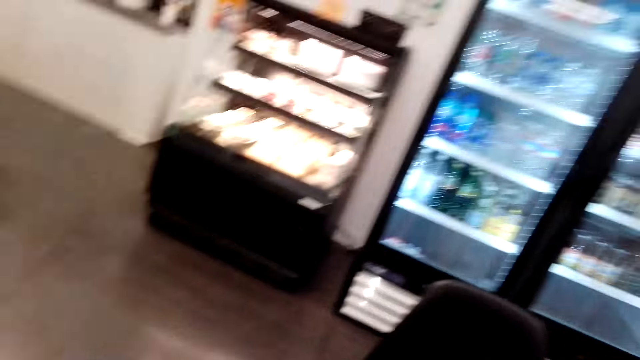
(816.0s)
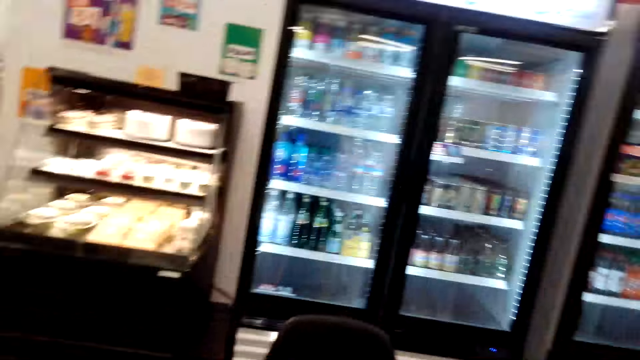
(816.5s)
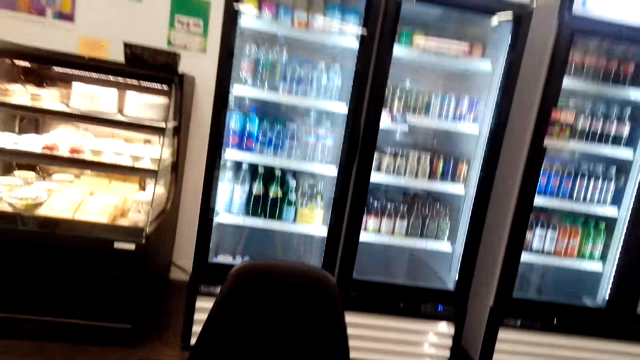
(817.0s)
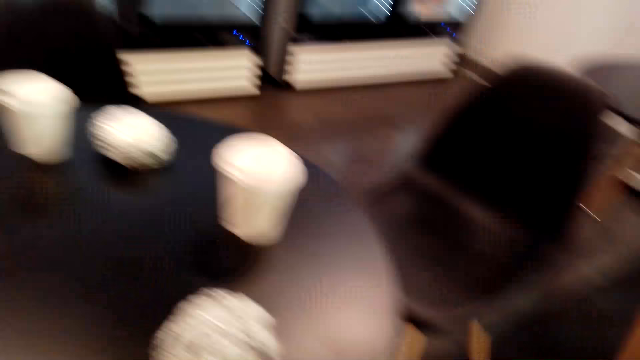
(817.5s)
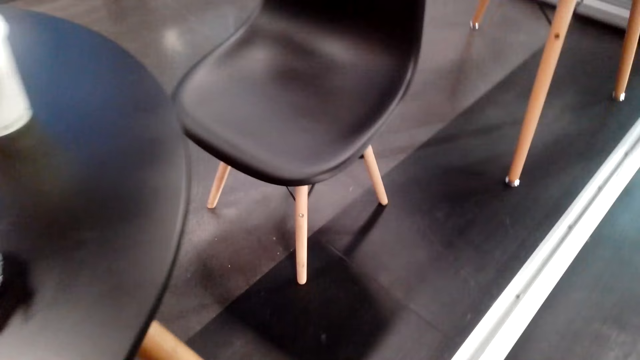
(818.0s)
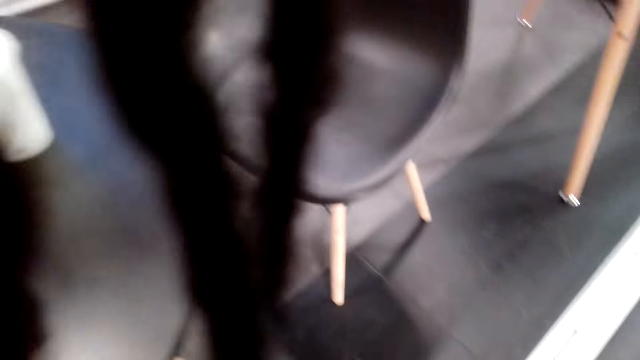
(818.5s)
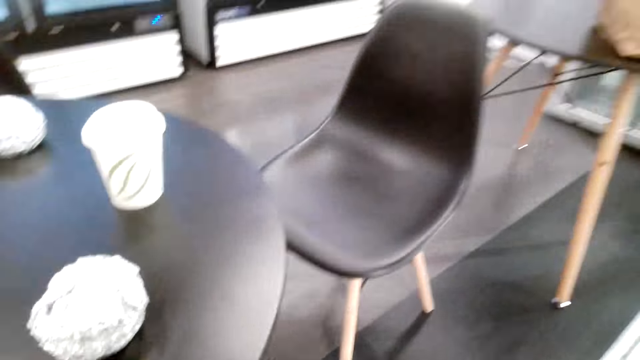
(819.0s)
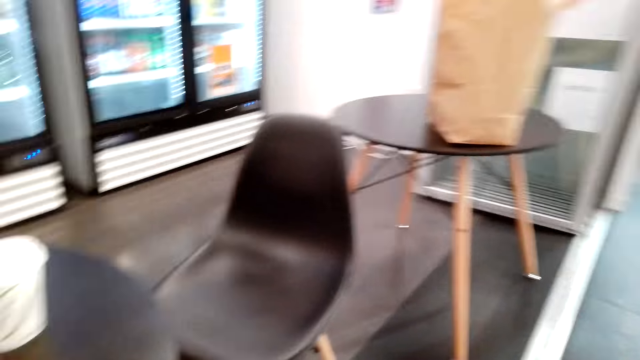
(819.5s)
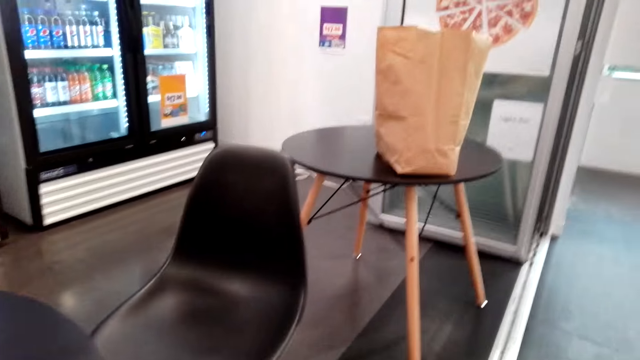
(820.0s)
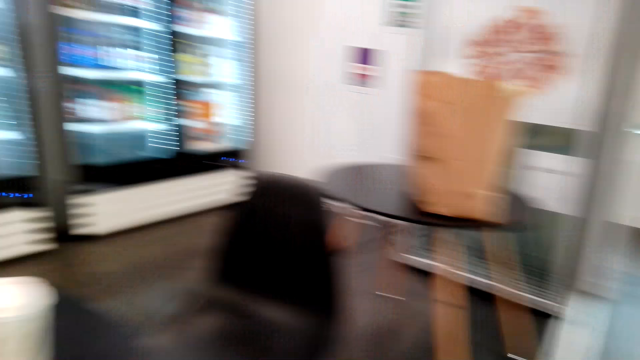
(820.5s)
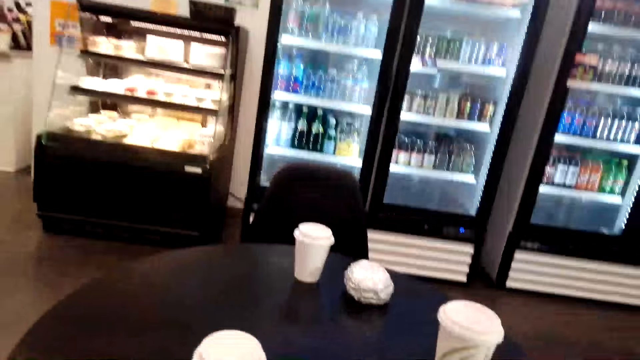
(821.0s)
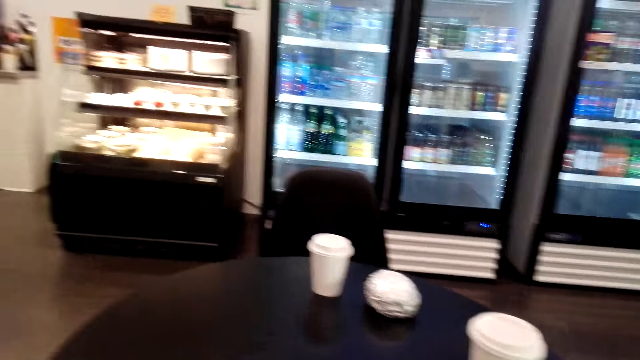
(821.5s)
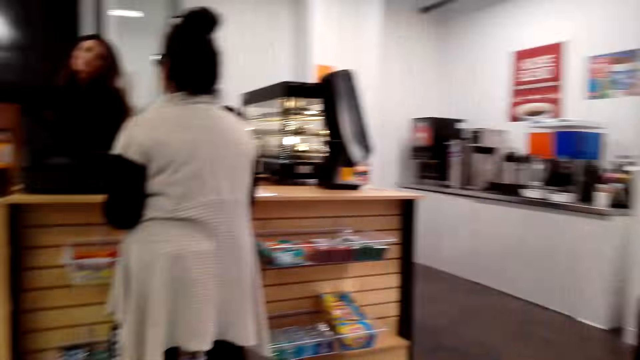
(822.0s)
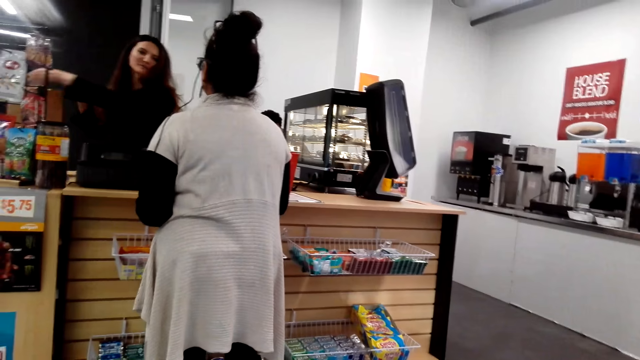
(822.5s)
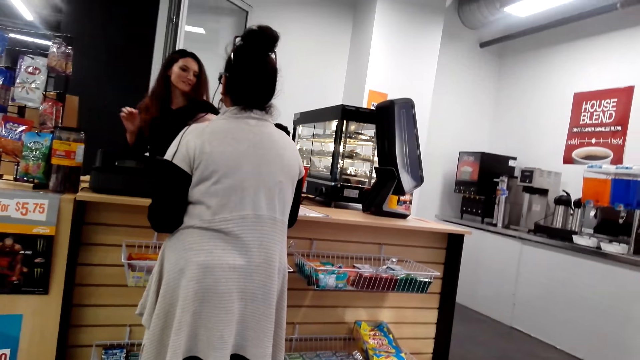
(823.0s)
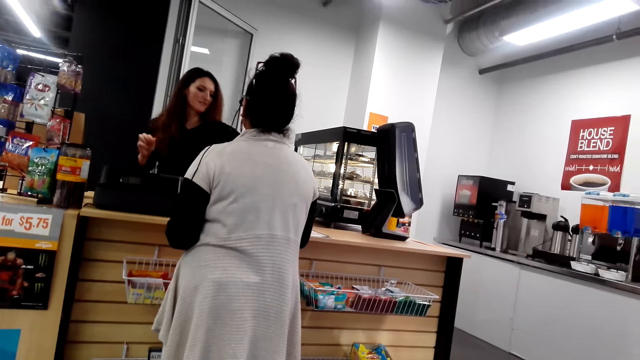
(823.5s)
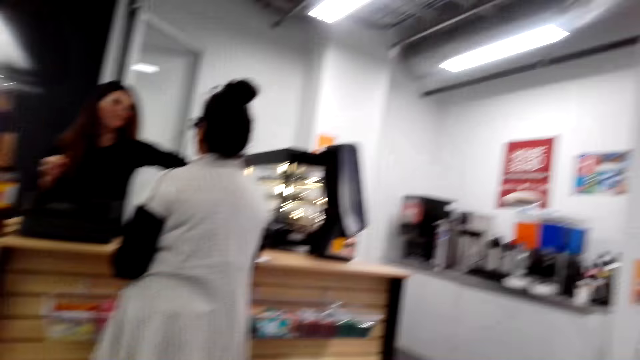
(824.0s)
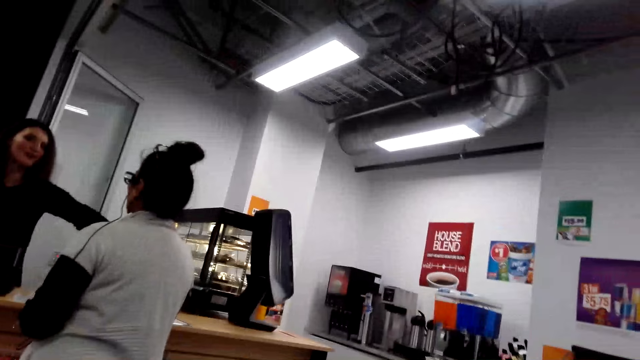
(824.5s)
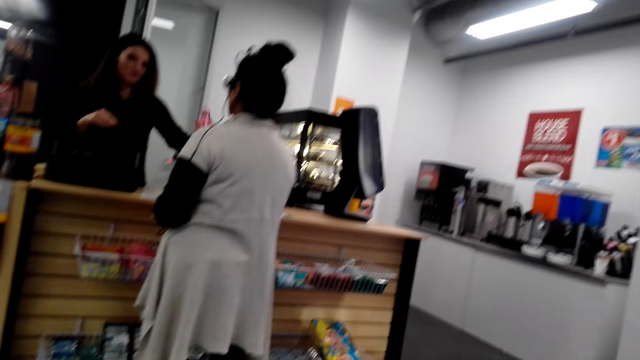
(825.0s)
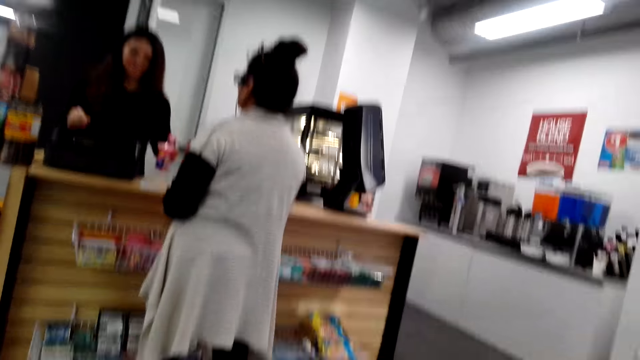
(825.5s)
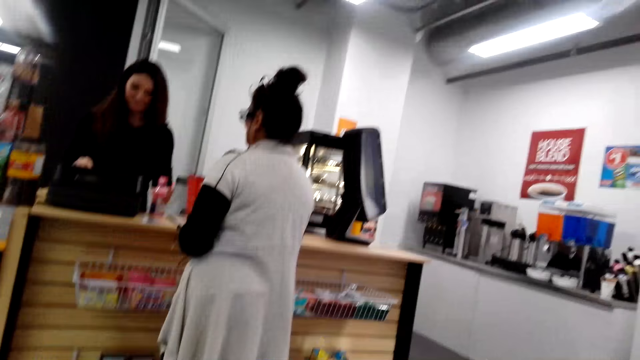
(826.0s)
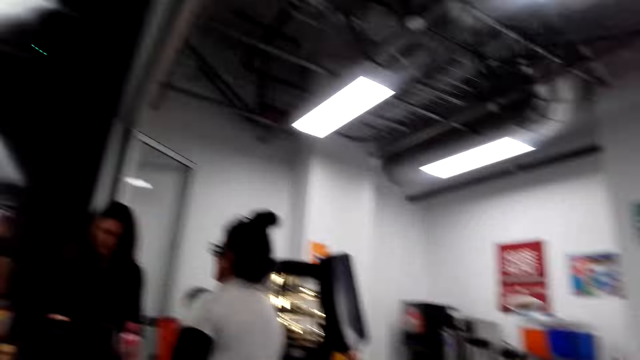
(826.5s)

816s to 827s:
The camera wearer looks around. A person interacts with another person. The other person bills the products.

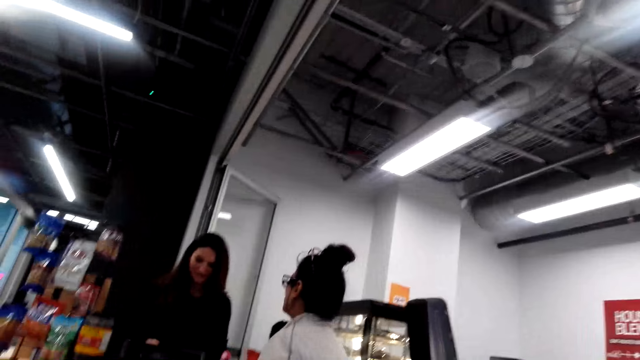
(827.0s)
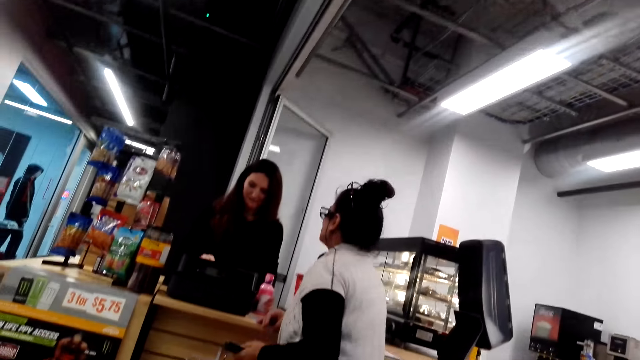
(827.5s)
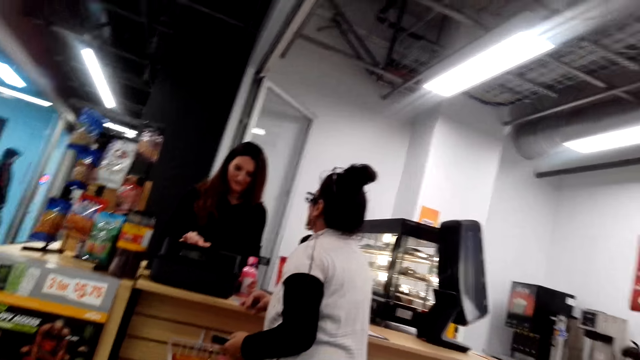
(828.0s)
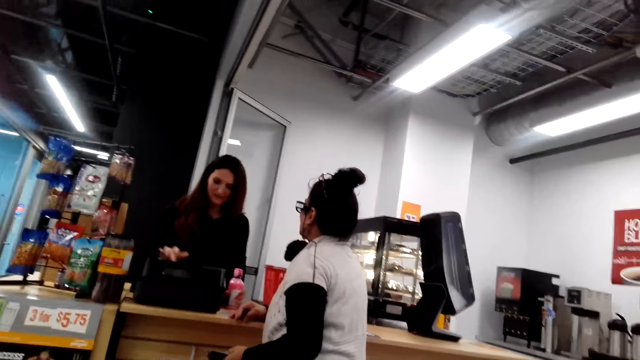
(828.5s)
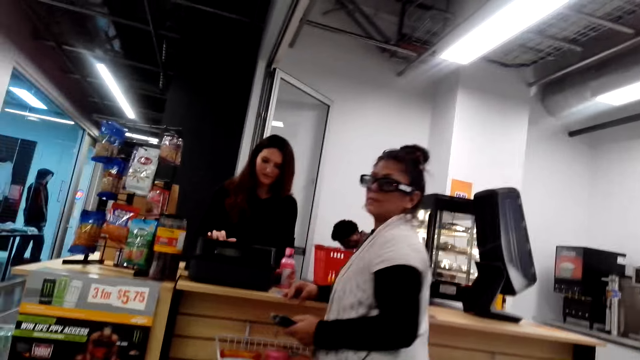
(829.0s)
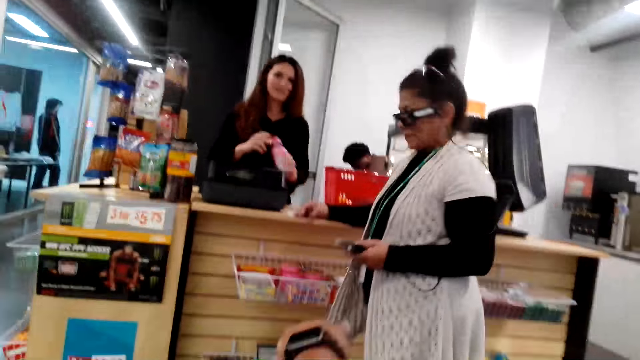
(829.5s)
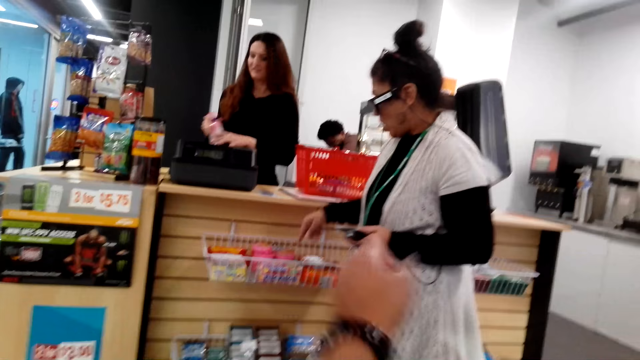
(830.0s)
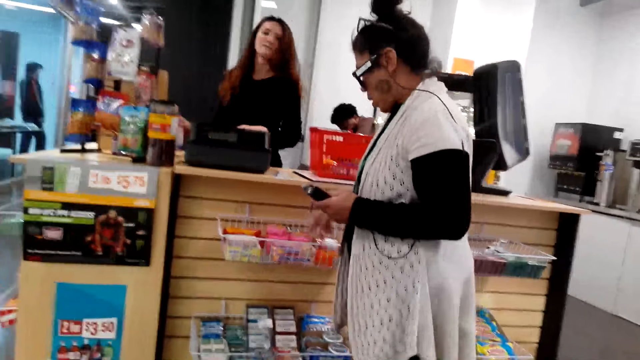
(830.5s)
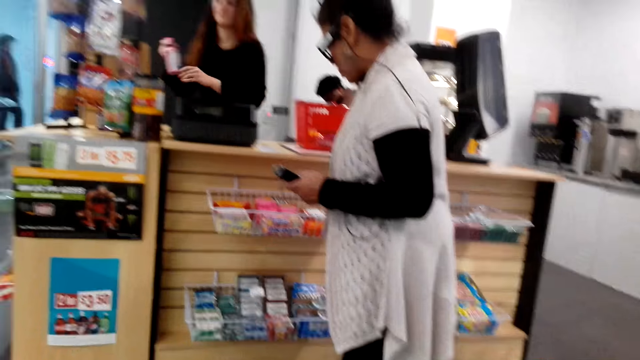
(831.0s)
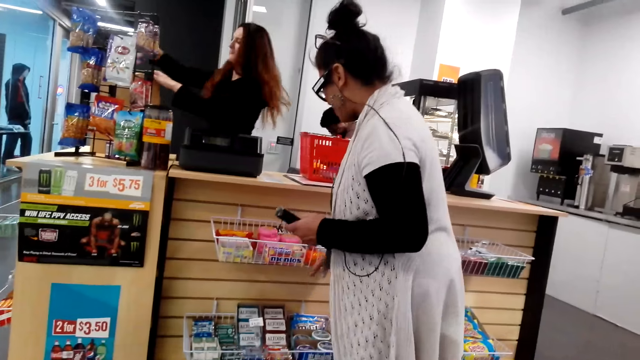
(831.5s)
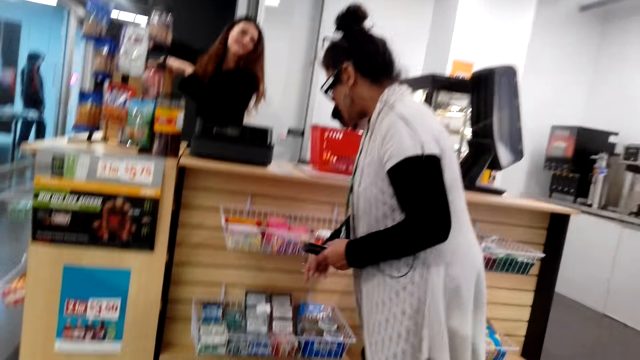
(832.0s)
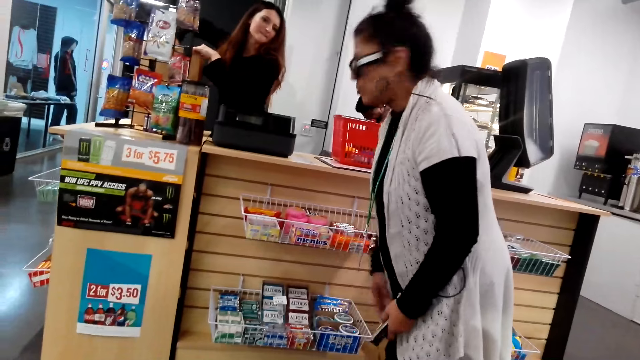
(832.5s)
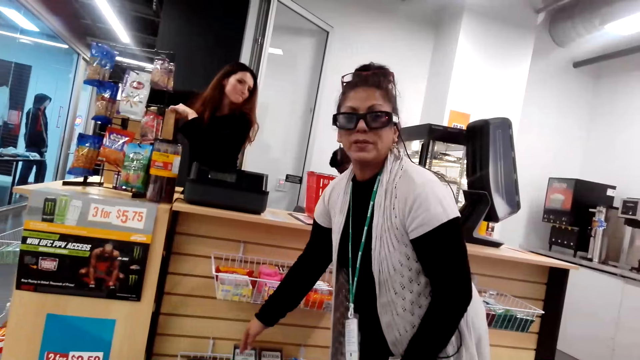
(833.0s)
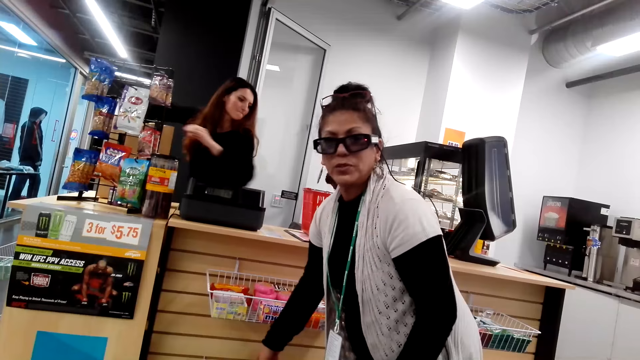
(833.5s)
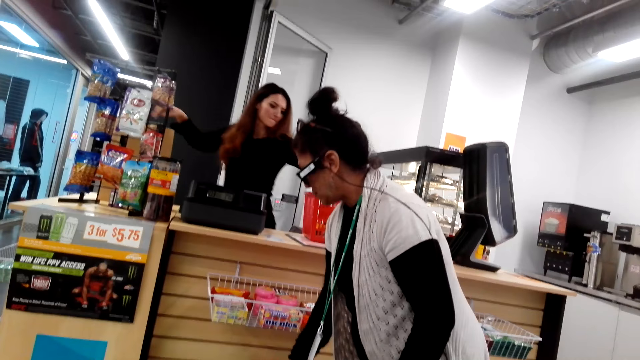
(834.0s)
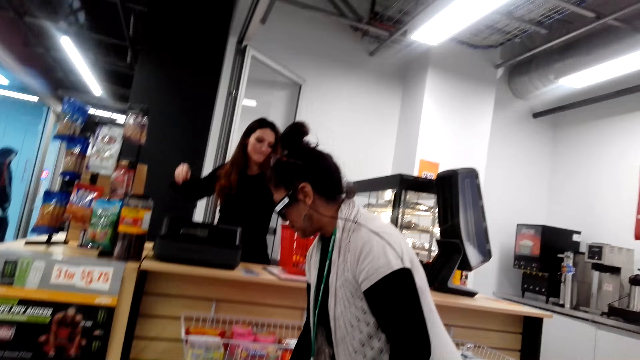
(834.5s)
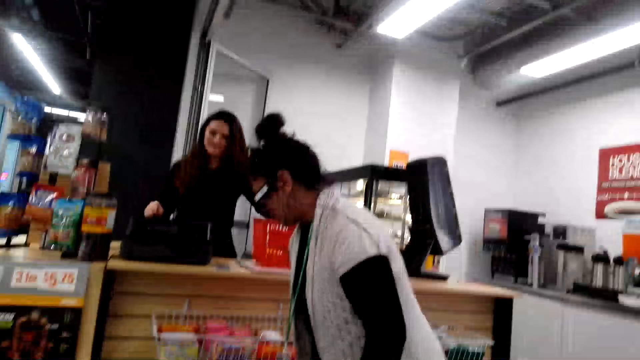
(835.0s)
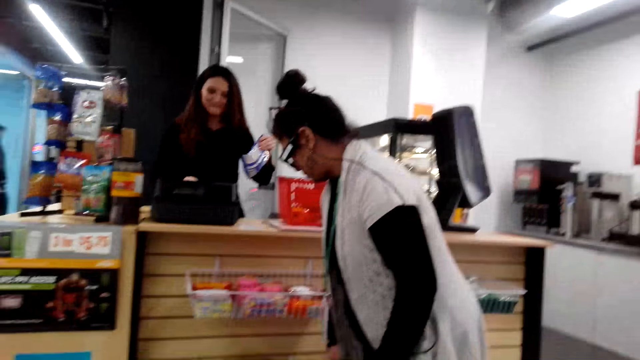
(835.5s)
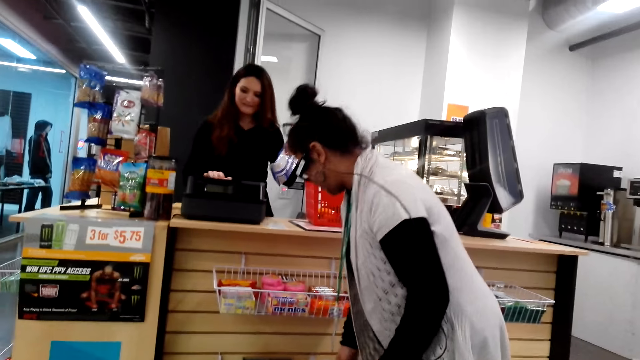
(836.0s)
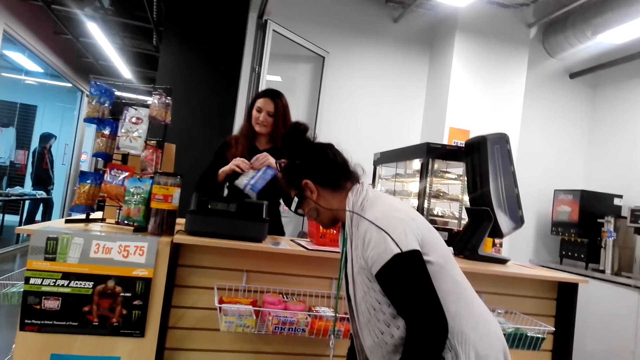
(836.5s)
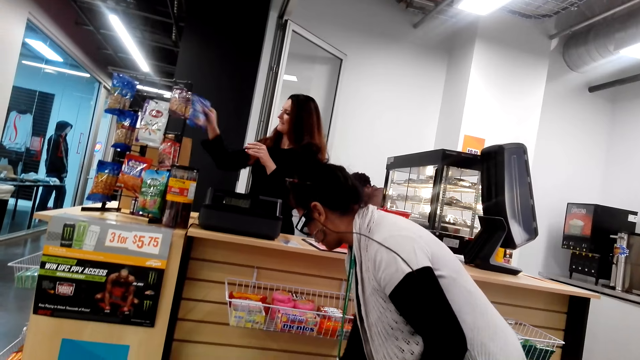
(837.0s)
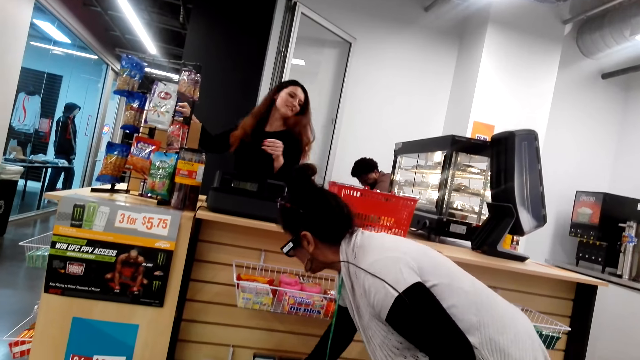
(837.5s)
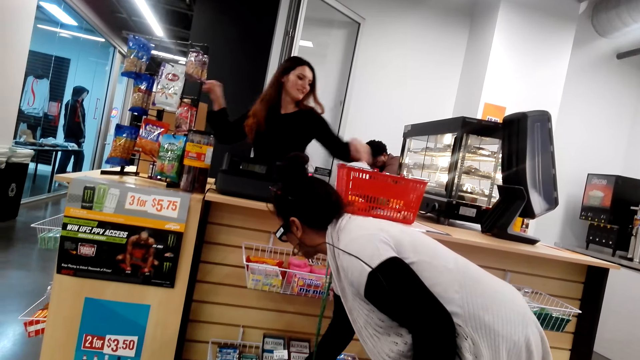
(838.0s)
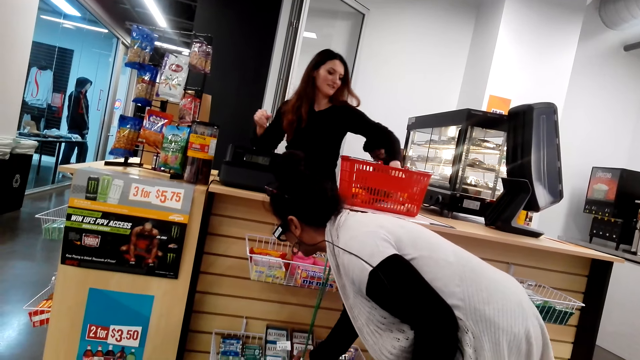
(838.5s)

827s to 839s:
The camera wearer inquires something from a lady. They point on the basket. A cashier scans item prices on the counter.
